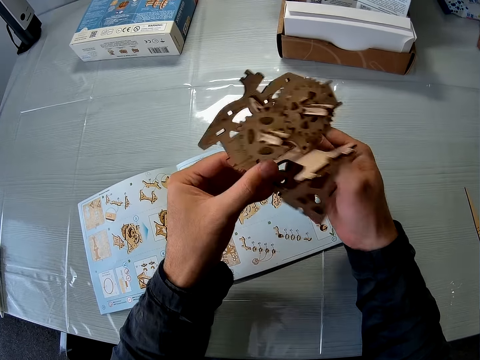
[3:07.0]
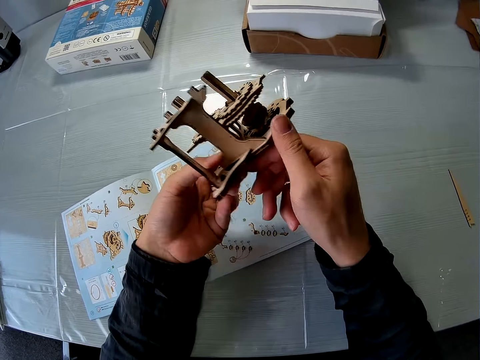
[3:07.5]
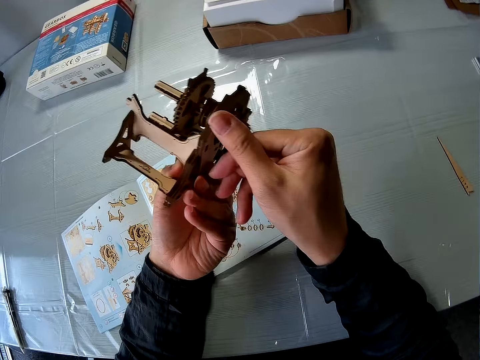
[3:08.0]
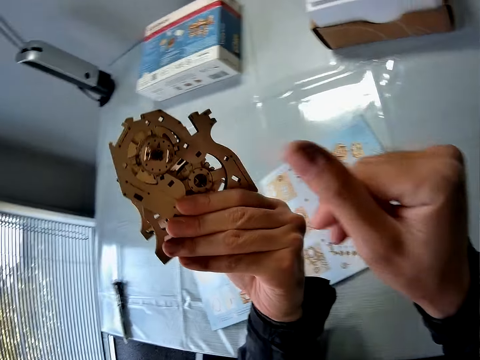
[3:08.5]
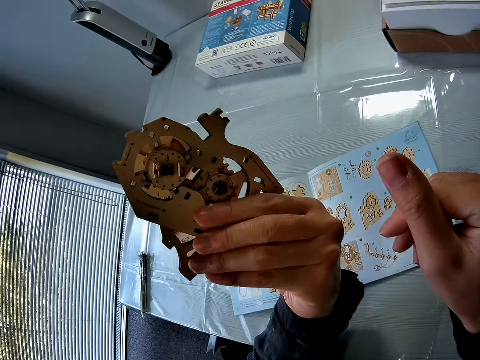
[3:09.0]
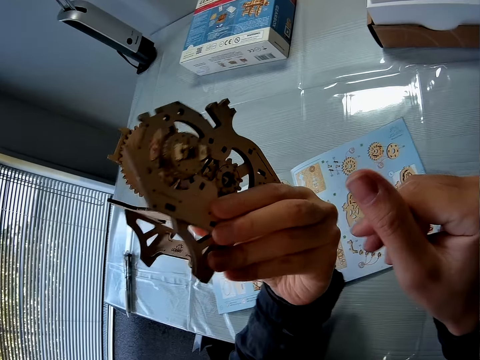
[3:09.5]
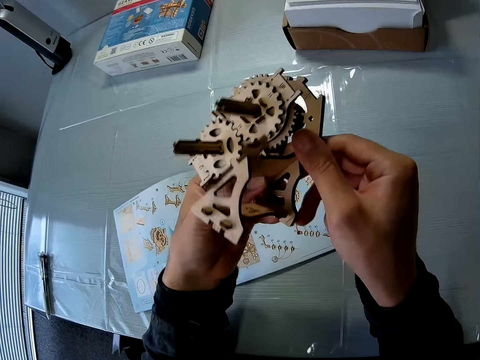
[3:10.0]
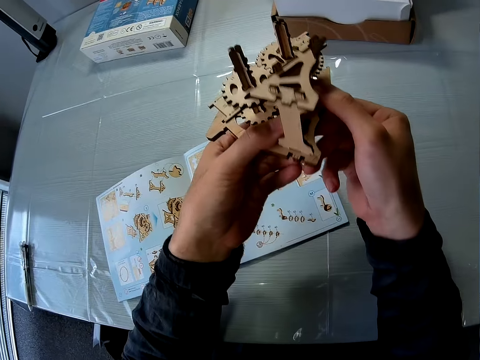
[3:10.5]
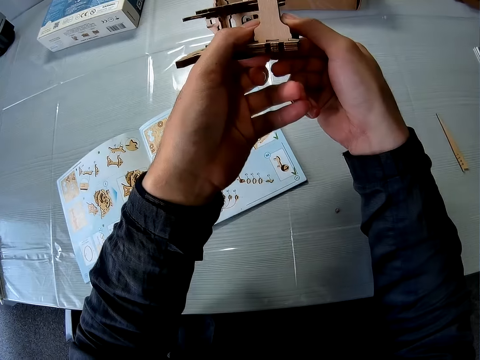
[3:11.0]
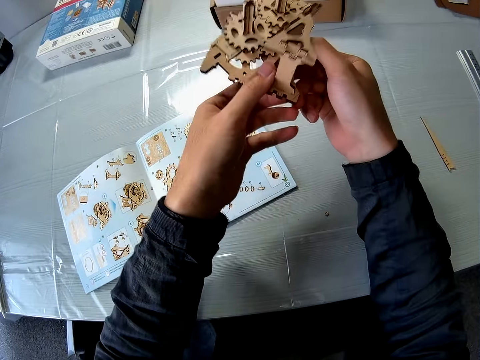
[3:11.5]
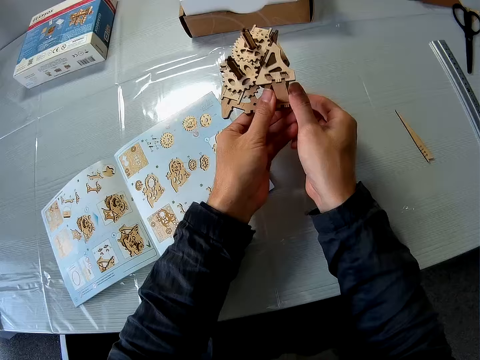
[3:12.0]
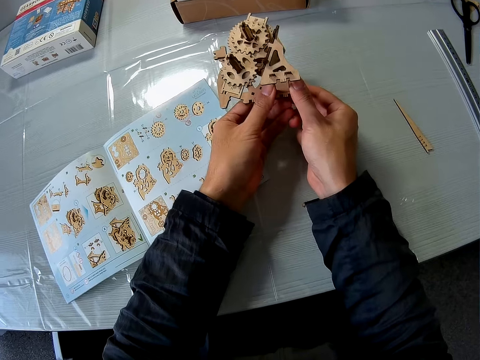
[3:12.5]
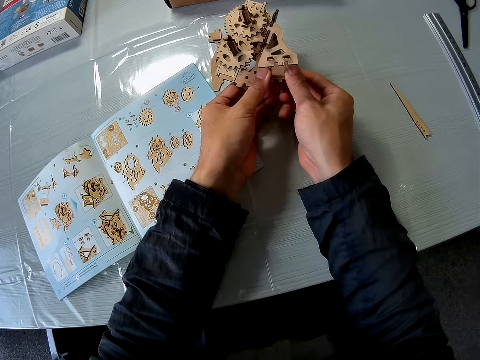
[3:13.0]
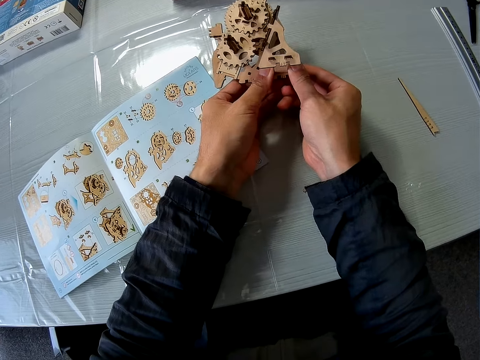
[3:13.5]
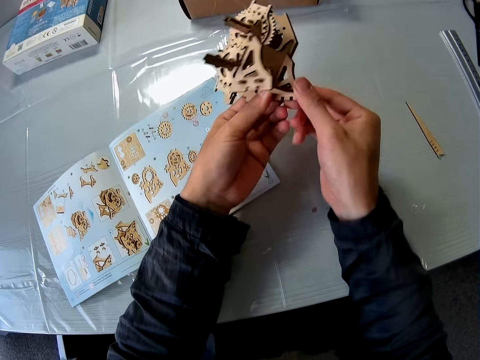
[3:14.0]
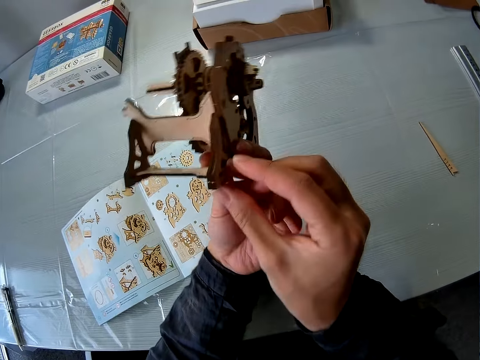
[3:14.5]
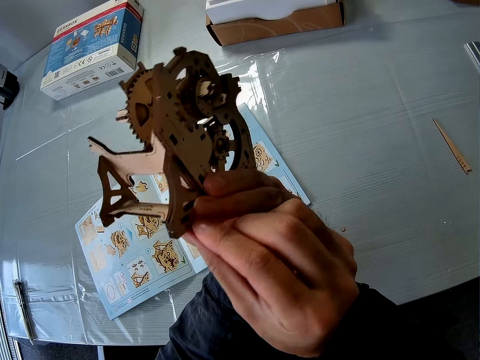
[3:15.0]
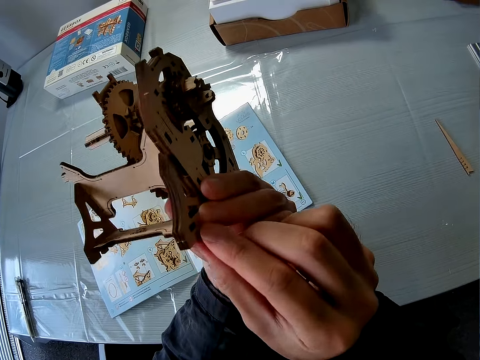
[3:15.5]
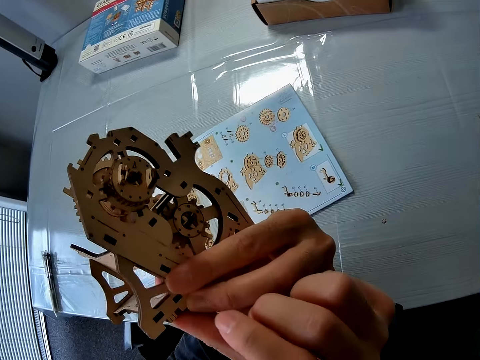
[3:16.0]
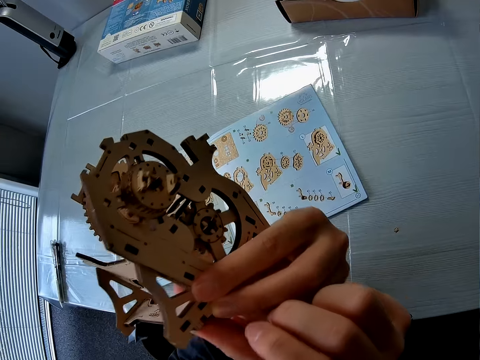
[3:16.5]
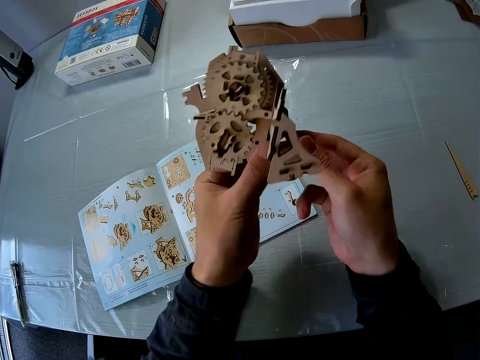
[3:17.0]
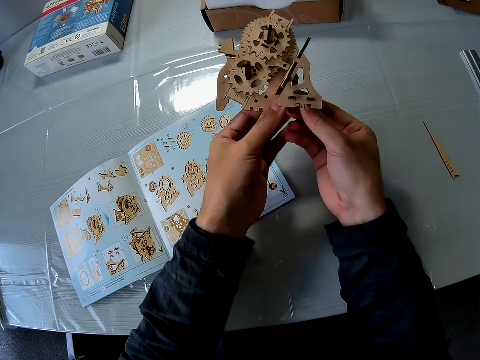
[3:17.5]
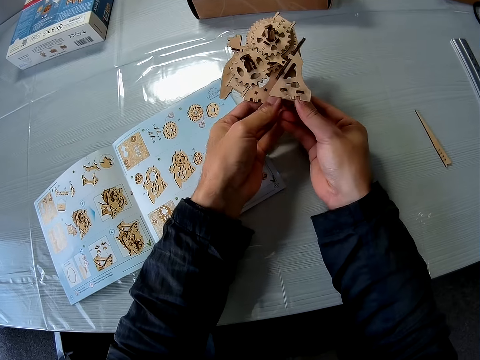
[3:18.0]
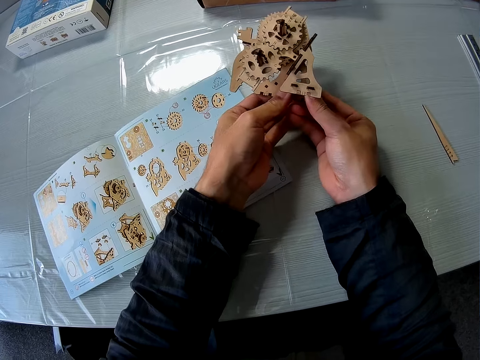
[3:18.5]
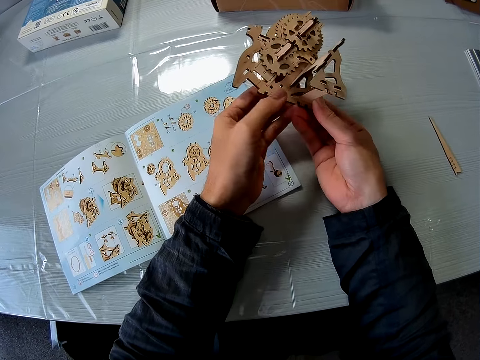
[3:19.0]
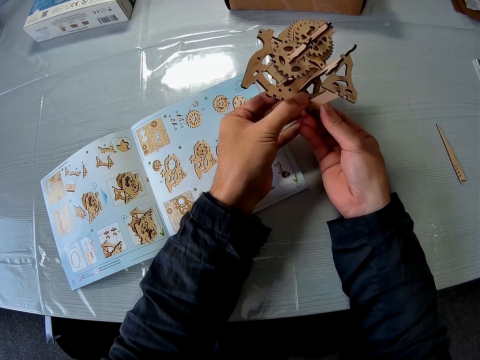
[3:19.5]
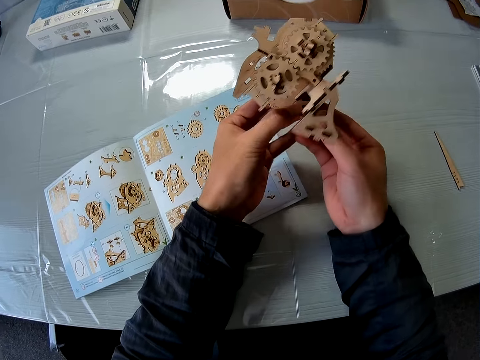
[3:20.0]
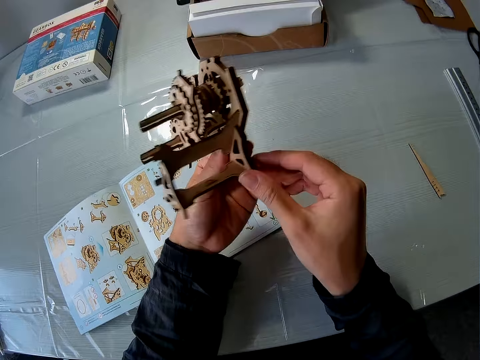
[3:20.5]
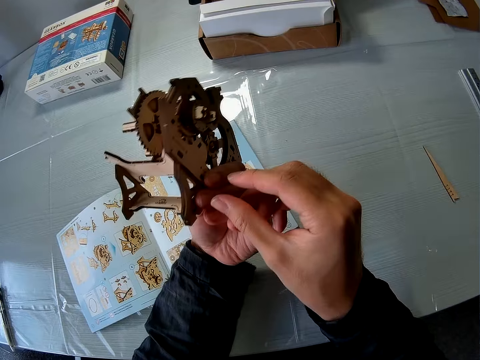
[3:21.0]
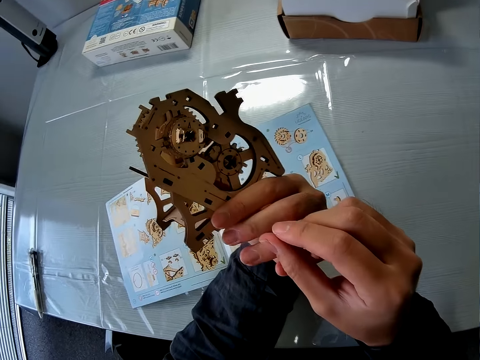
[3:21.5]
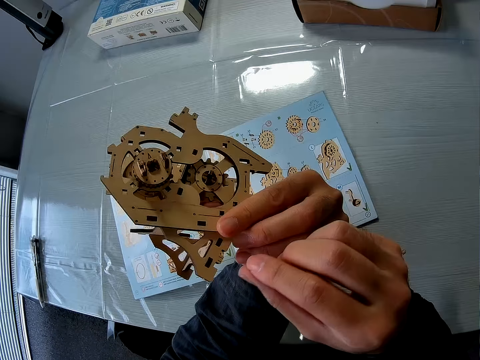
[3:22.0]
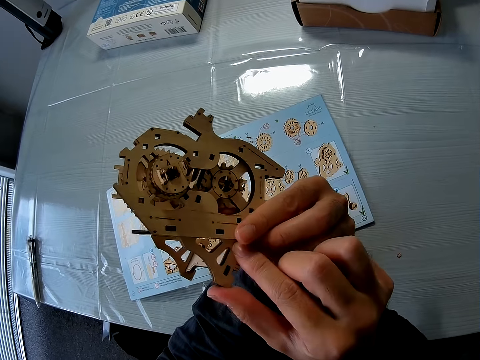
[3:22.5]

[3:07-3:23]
The camera wearer passes the mechanical model to his left hand. He continues examining the mechanical model with both hands. He holds the gearbox, turns the gearbox, holds the gearbox, and turns the gearbox. He raises the mechanical model with both hands. He holds the gearbox. He lowers the mechanical model with both hands. He fixes the gearbox. He continues examining the mechanical model with both hands. He turns the gearbox.

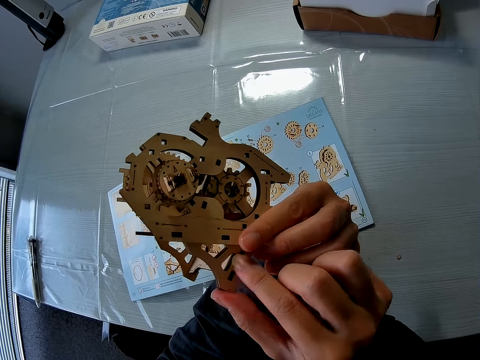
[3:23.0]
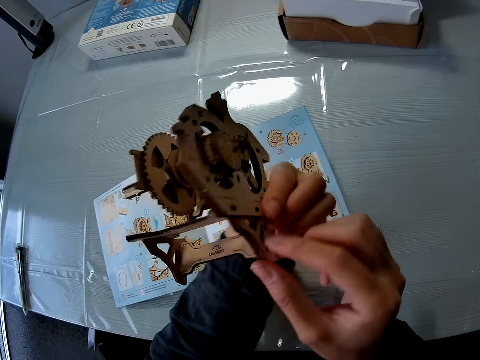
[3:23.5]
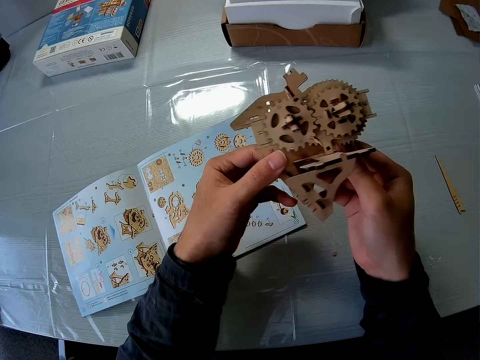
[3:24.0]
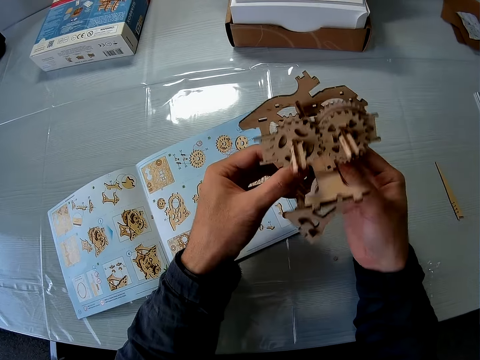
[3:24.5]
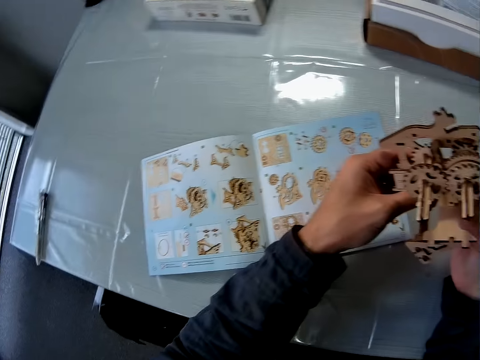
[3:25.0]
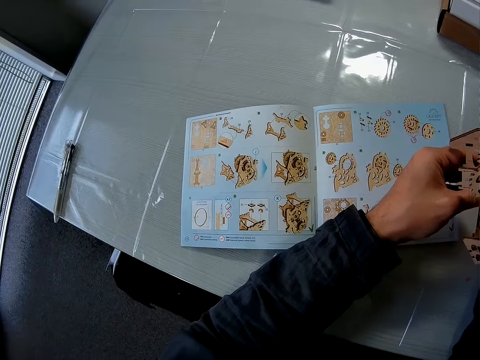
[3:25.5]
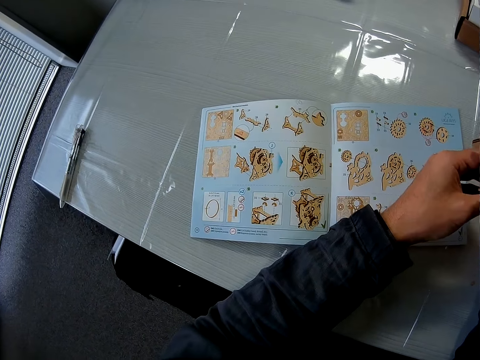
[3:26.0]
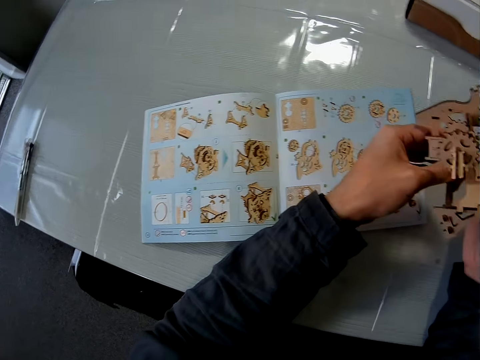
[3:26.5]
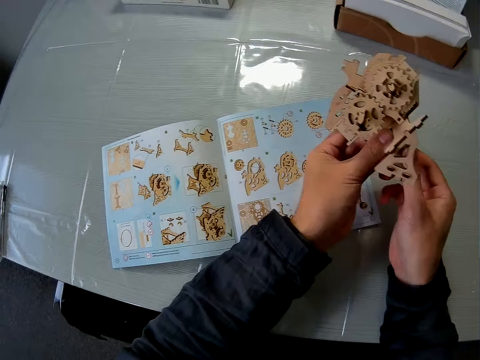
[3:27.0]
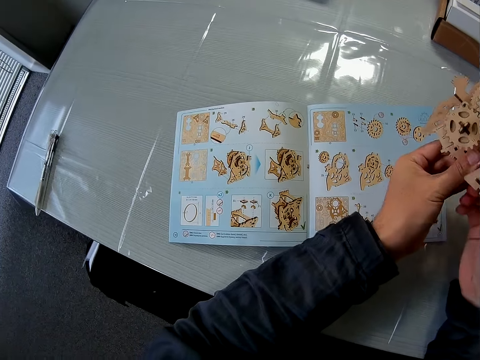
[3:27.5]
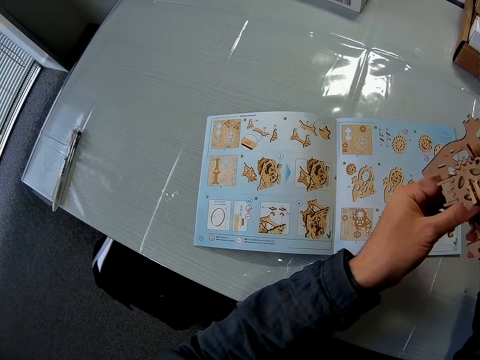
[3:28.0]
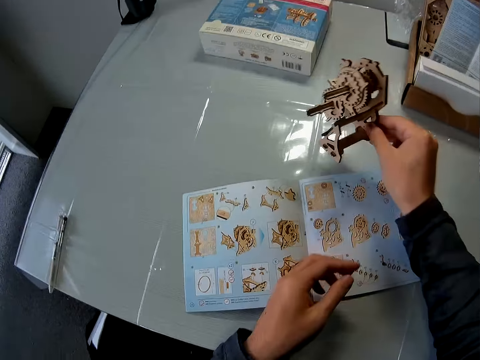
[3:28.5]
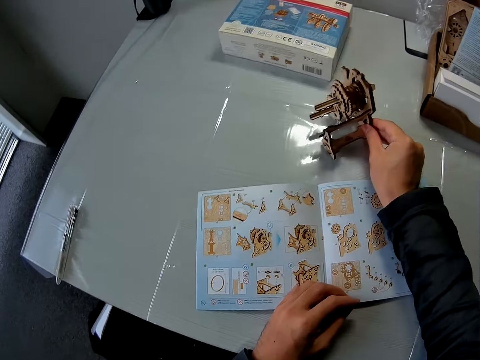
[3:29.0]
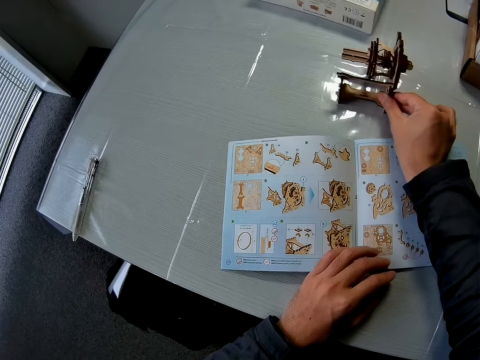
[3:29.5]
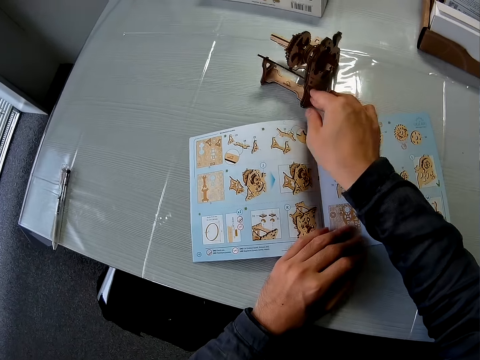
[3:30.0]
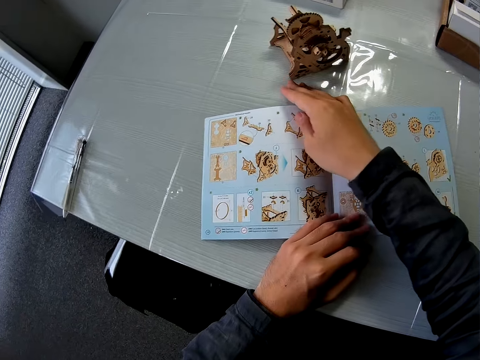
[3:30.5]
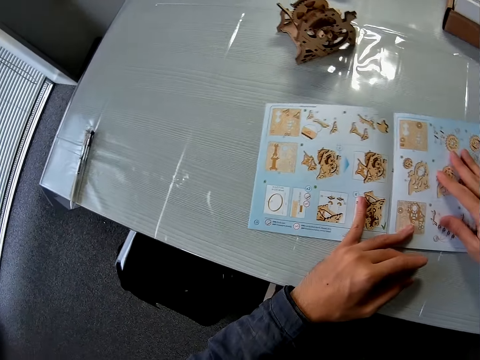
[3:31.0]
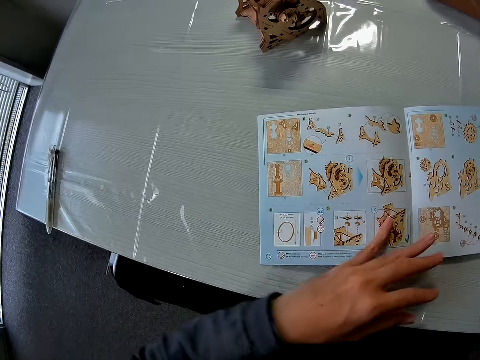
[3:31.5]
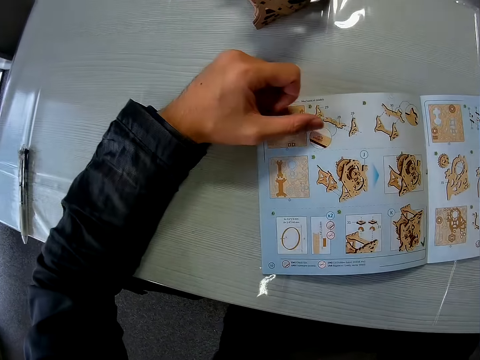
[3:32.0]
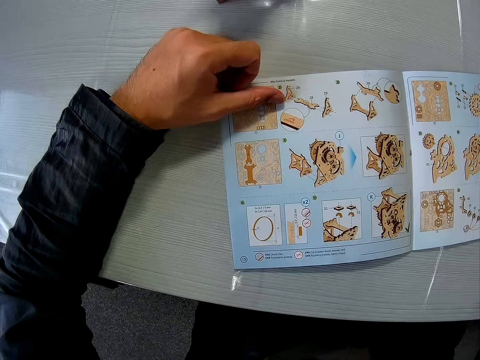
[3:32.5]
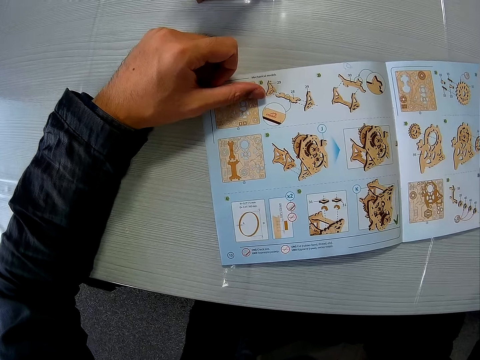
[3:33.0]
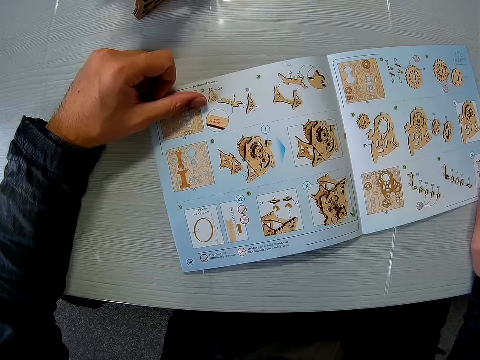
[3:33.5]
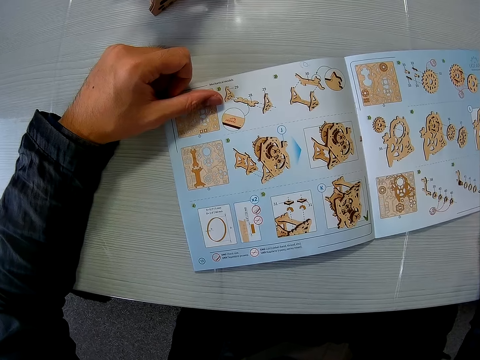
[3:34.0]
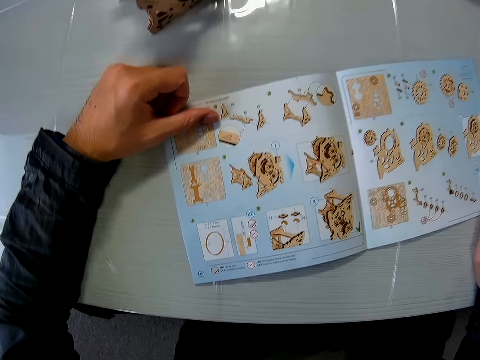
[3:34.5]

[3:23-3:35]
The camera wearer holds the gearbox, turns the gearbox, and fixes the gearbox. He looks towards the instruction manual or book. He continues examining the mechanical model with both hands. He turns the gearbox. He drops the mechanical model on the table. He moves the mechanical model on the table with his right hand. He turns the gearbox. He moves the instruction manual on the table with both hands. He holds the instruction book.
